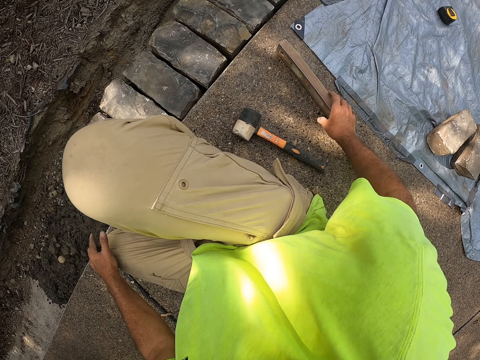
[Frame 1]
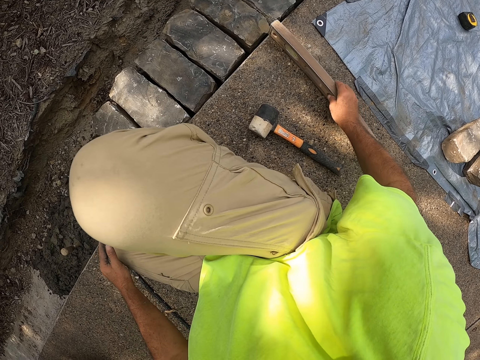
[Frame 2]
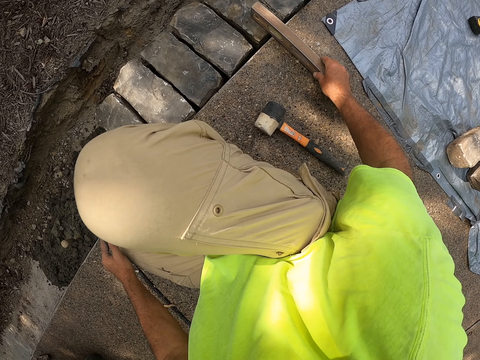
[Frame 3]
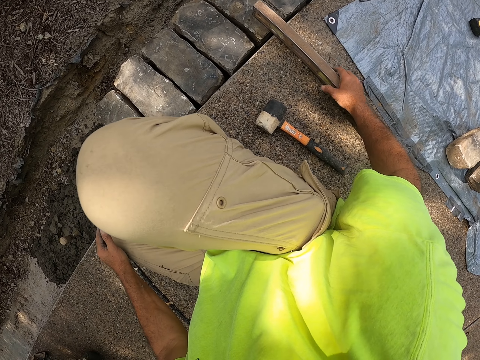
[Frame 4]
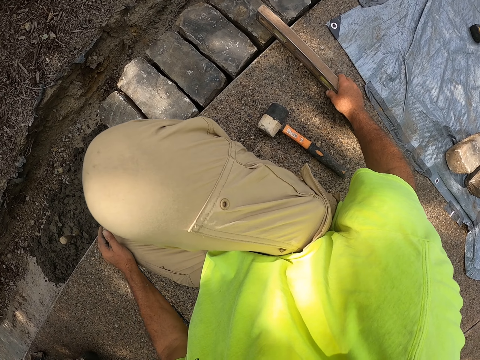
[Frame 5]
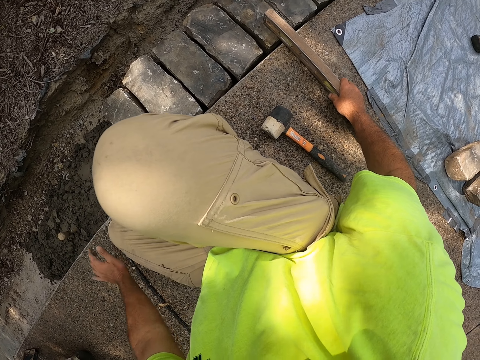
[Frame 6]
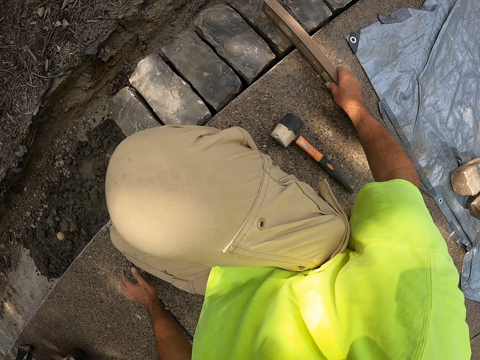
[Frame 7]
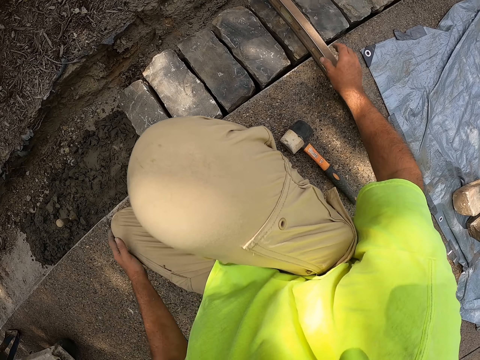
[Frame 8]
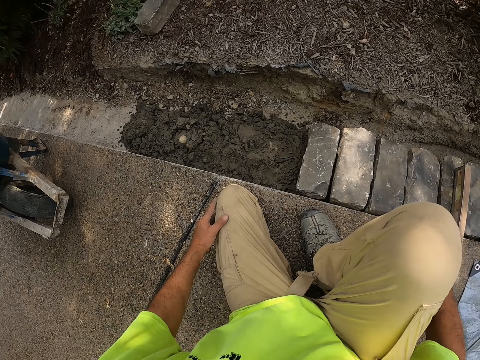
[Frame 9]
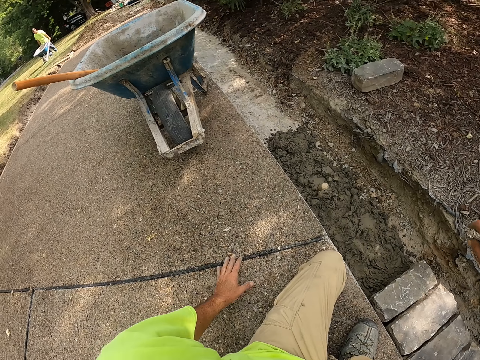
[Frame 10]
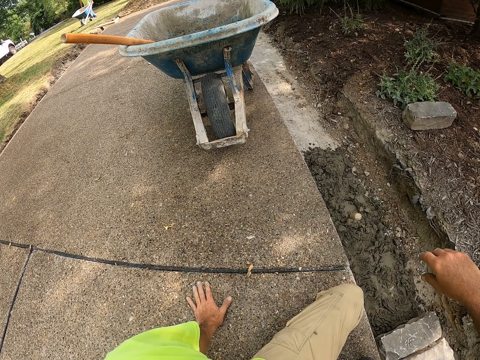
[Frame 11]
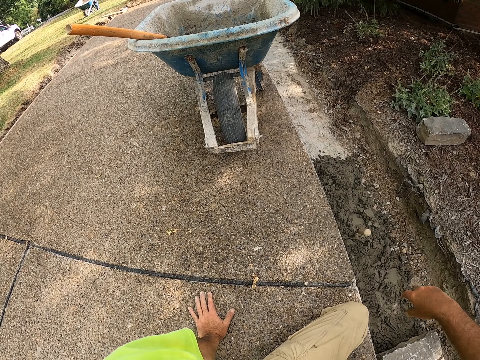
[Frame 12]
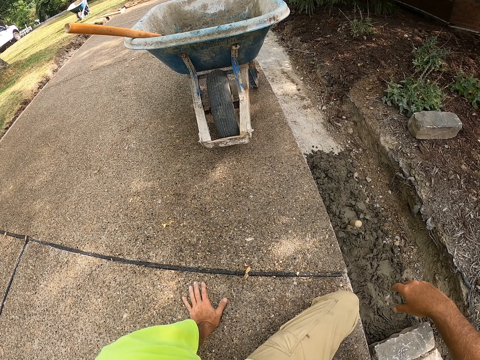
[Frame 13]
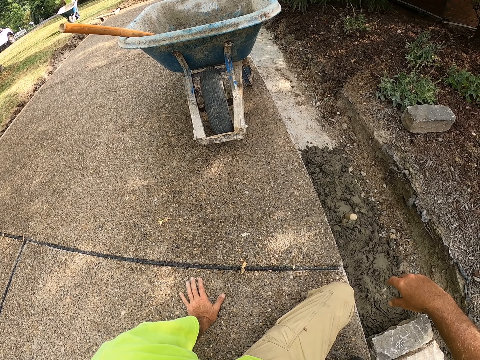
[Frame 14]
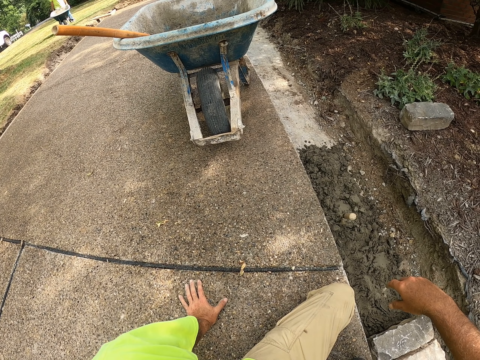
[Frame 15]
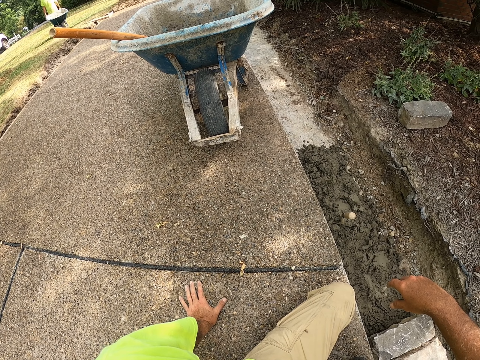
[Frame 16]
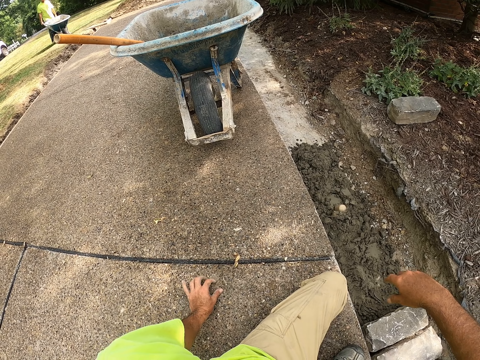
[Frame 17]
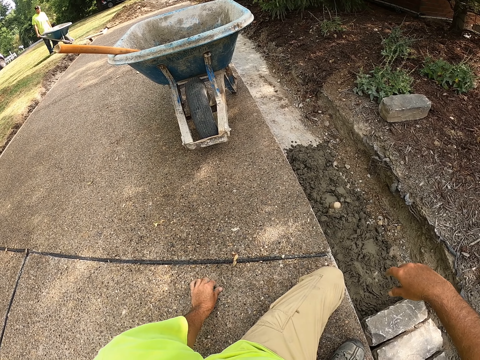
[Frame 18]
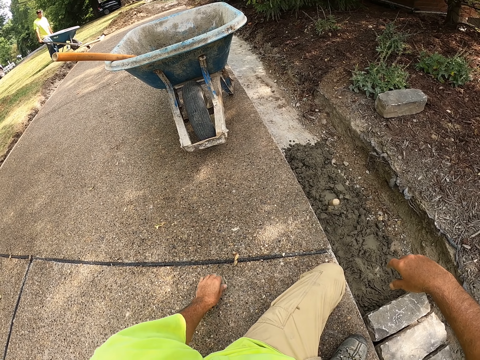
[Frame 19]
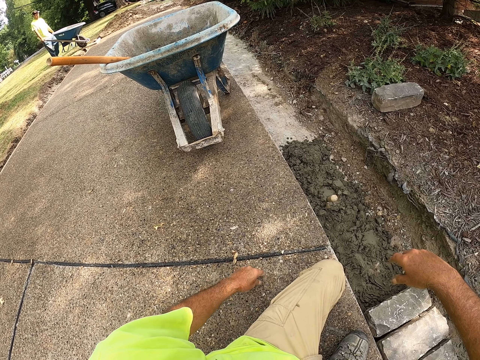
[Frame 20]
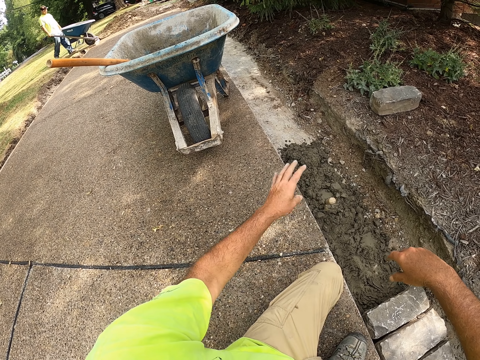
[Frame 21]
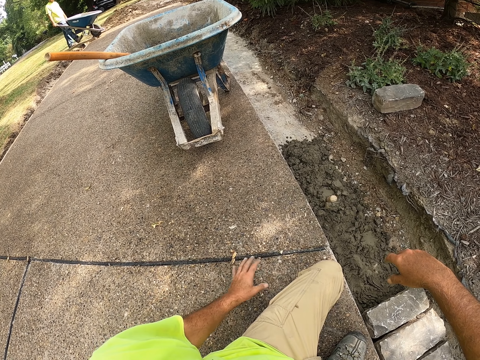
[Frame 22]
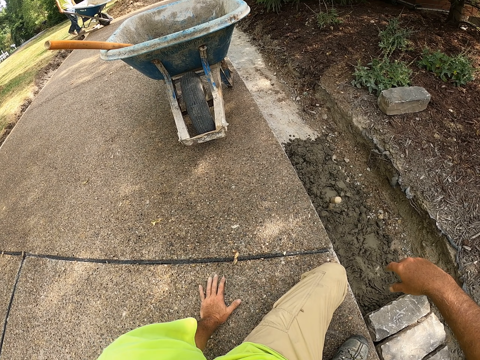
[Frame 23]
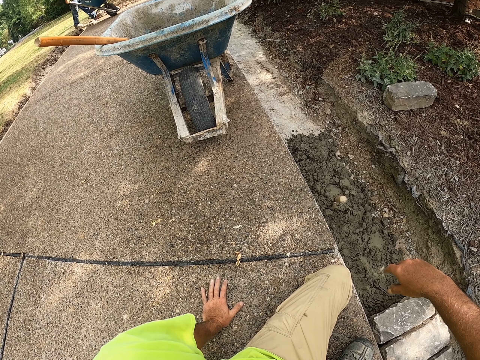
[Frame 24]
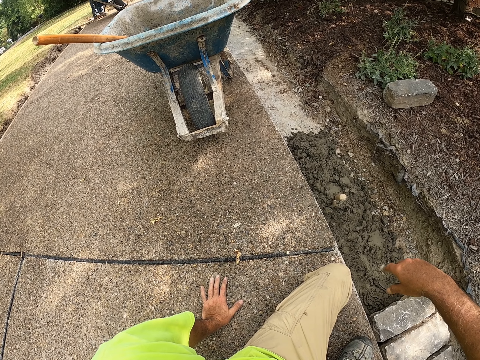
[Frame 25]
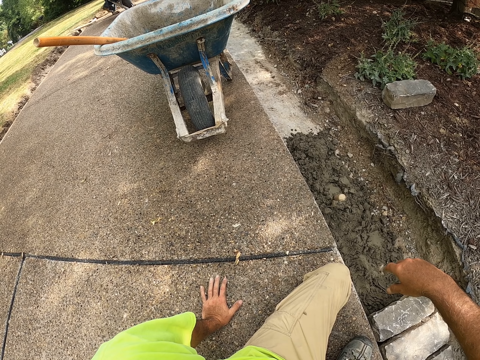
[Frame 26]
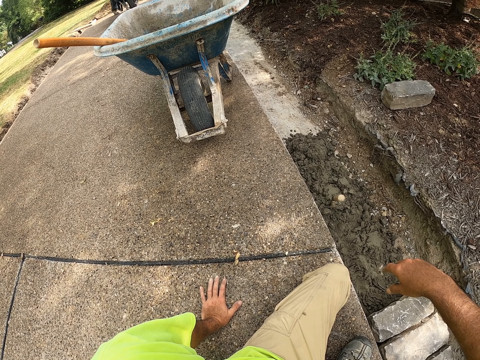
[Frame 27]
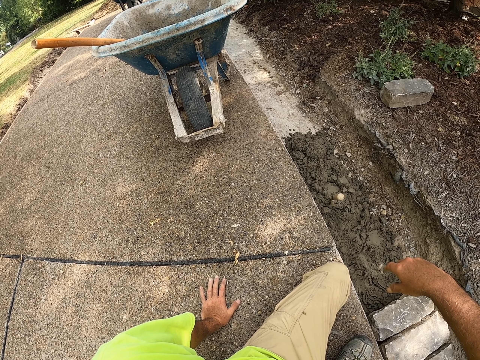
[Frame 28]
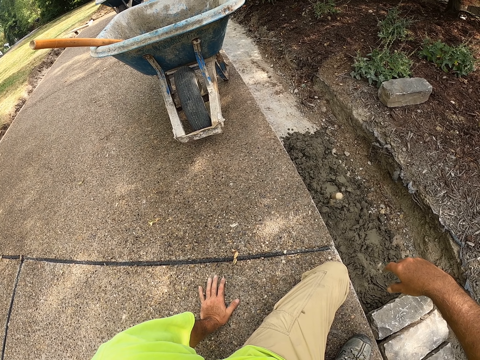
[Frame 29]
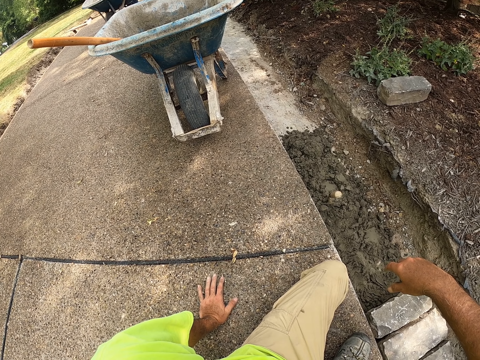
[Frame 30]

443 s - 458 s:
The camera wearer moves wood. They hold the spirit level. They put the hand down. They look at the wheelbarrow. They pick up dirt. They throw the dirt. They put the hand down.

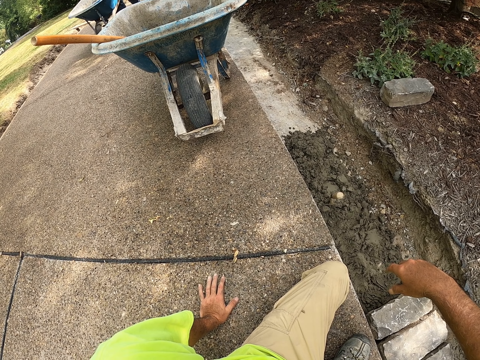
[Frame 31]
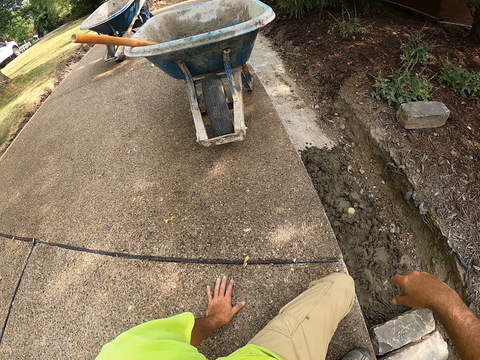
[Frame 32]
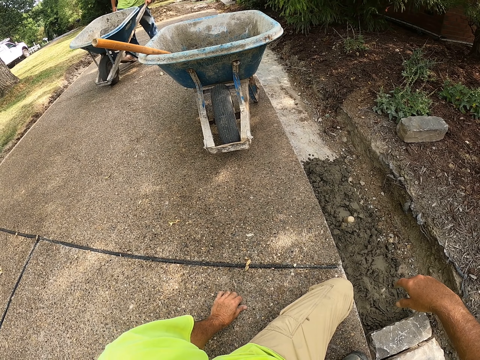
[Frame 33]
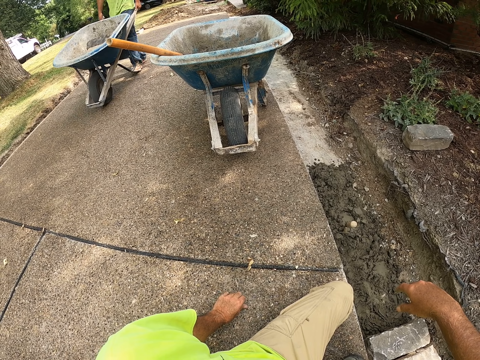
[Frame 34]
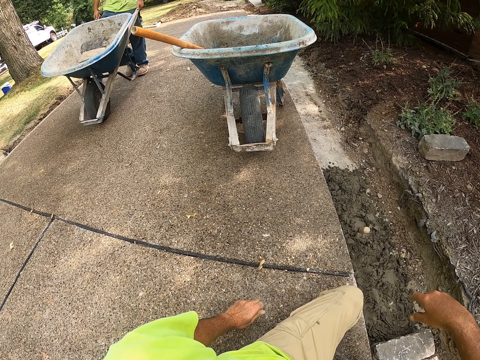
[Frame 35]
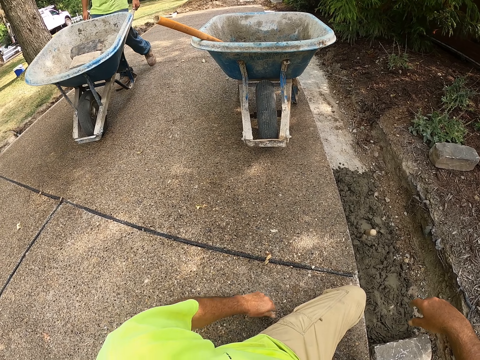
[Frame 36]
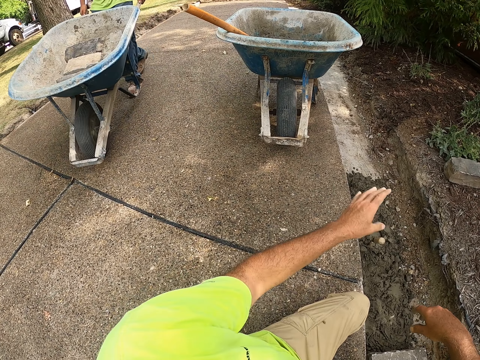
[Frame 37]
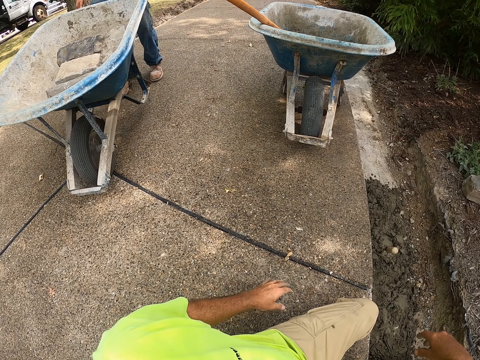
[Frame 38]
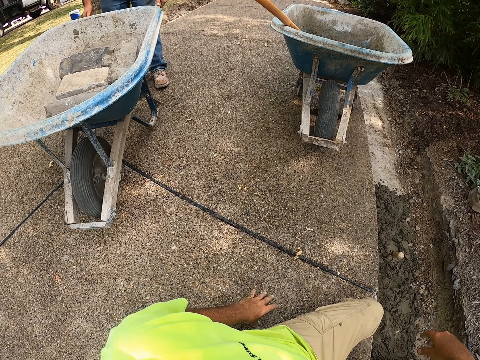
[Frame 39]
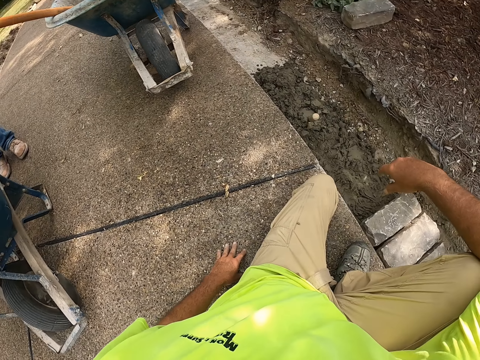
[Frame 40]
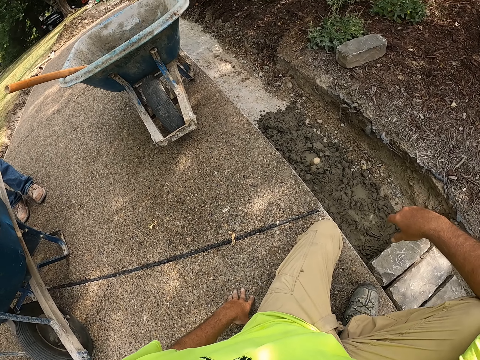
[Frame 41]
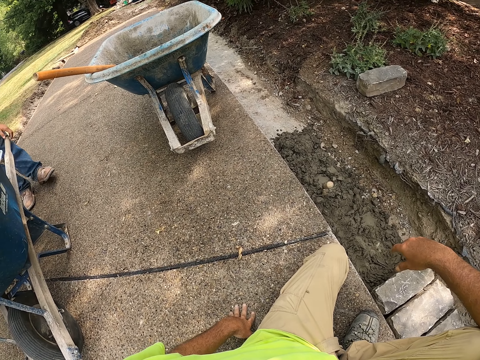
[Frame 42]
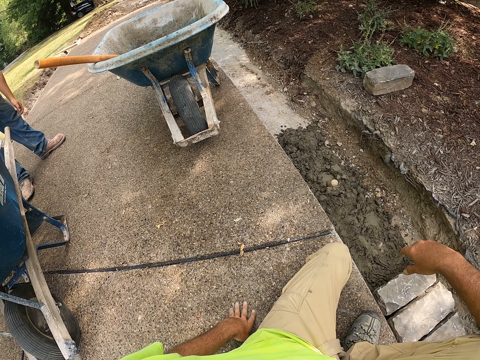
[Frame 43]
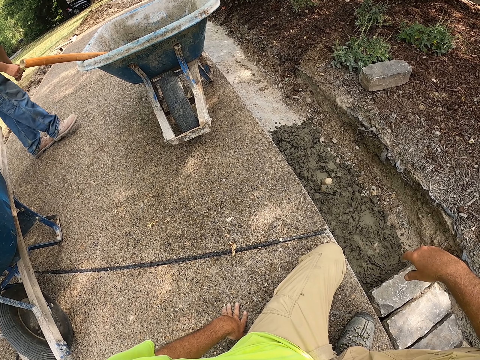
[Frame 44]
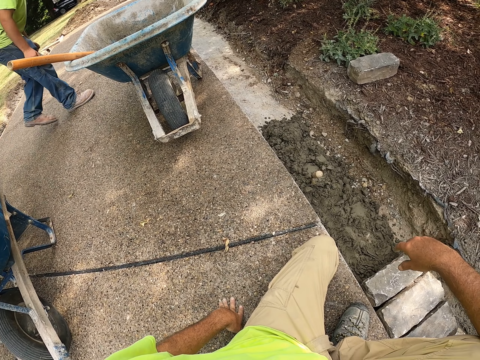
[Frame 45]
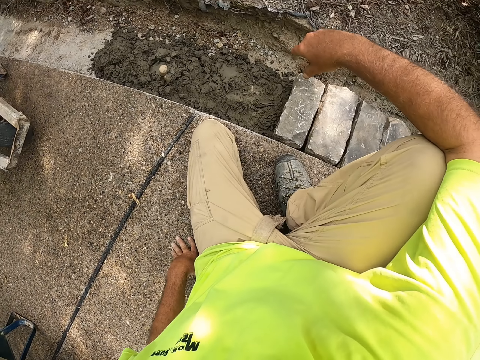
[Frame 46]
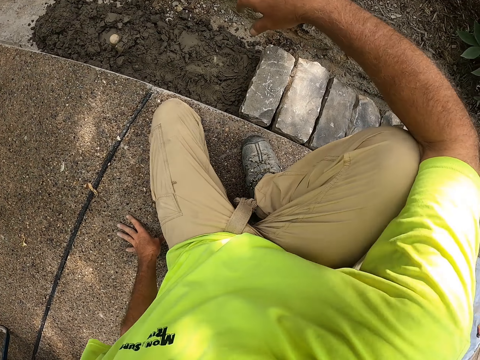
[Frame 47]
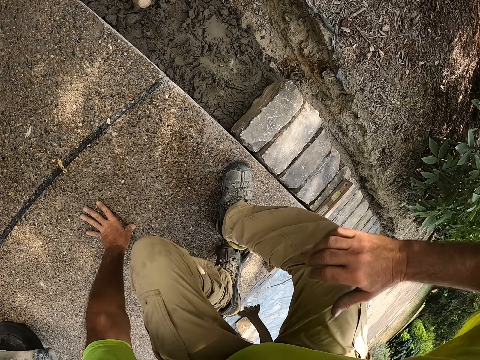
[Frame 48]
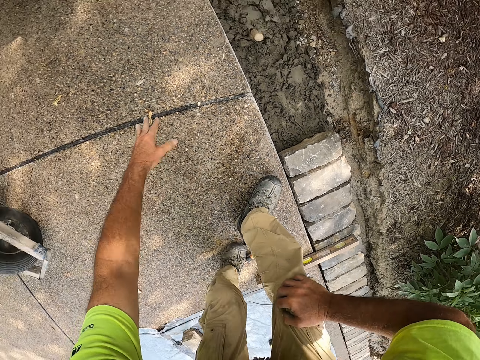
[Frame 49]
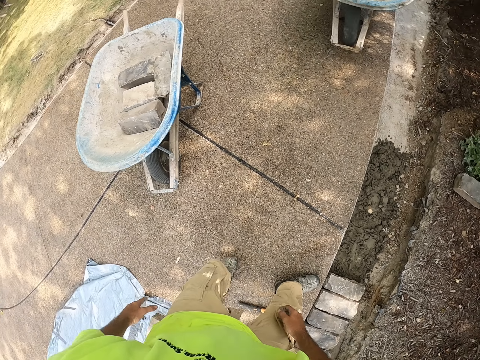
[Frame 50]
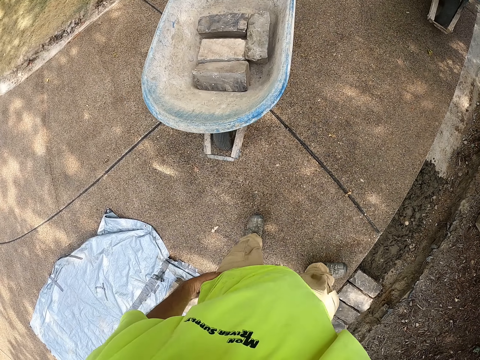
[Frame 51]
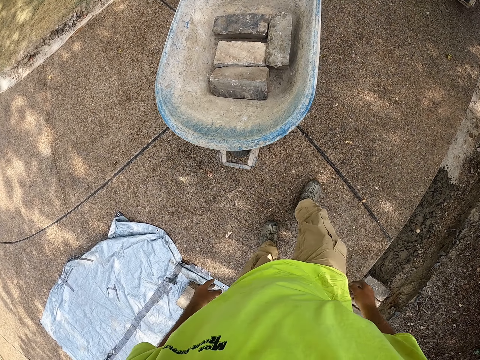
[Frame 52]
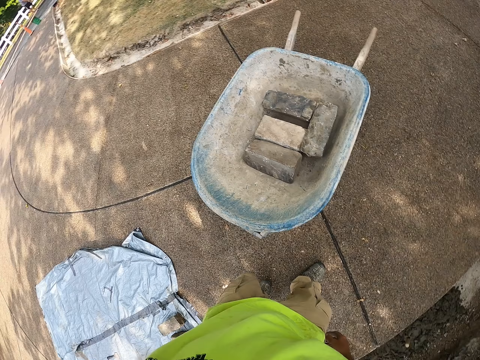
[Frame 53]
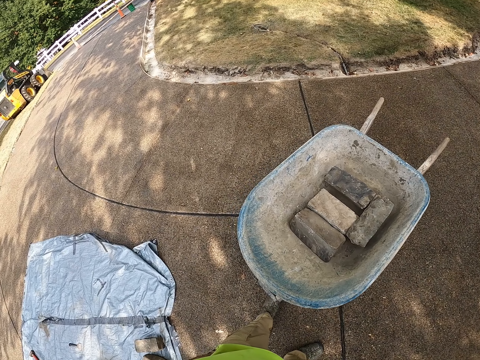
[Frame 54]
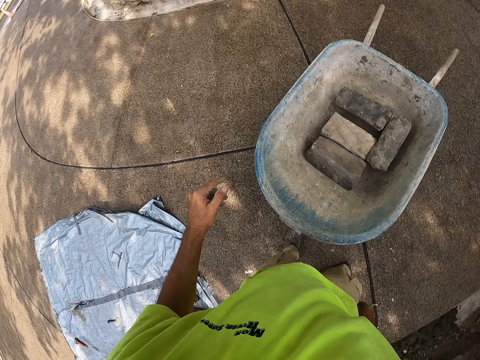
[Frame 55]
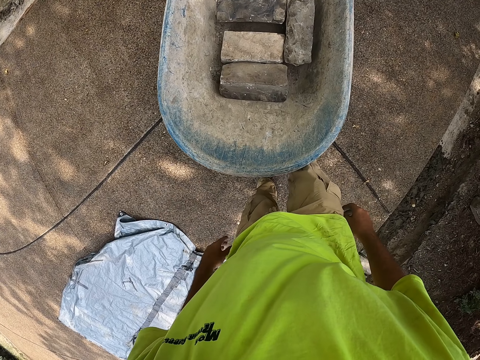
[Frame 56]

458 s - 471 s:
The camera wearer picks dirt and throws the dirt. A person pushes the wheelbarrow. The camera wearer puts a hand down. The person walks. The camera wearer stands and walks.
